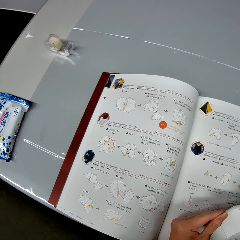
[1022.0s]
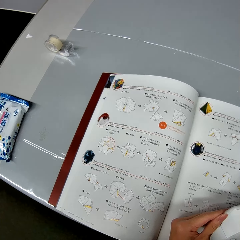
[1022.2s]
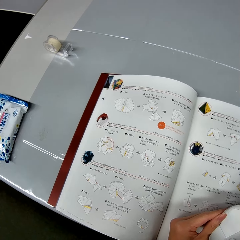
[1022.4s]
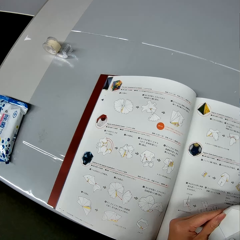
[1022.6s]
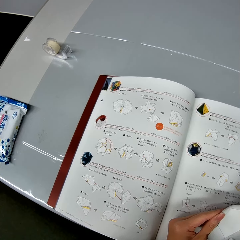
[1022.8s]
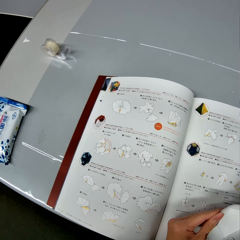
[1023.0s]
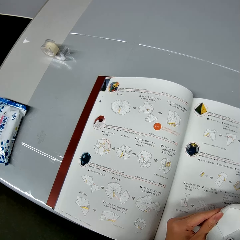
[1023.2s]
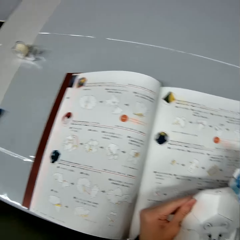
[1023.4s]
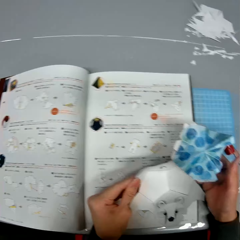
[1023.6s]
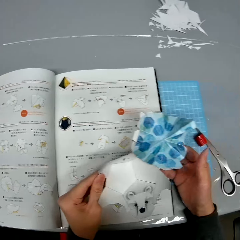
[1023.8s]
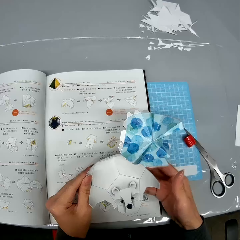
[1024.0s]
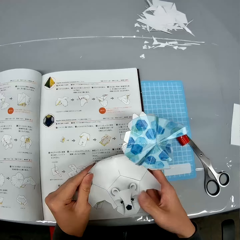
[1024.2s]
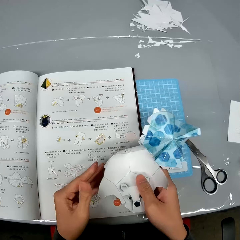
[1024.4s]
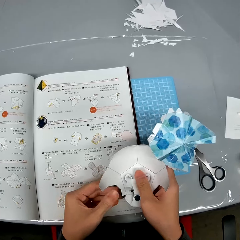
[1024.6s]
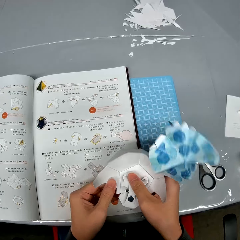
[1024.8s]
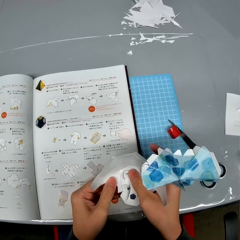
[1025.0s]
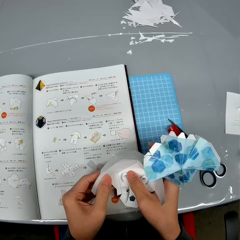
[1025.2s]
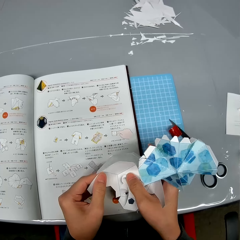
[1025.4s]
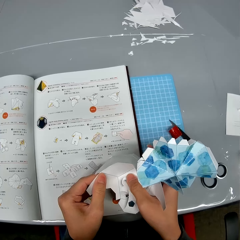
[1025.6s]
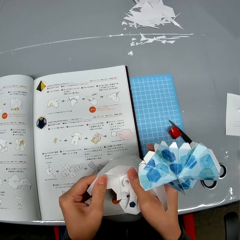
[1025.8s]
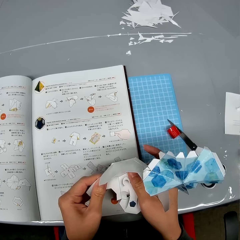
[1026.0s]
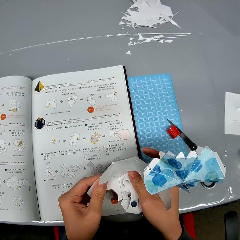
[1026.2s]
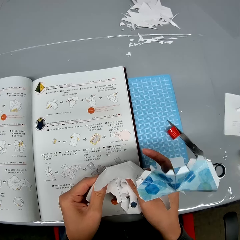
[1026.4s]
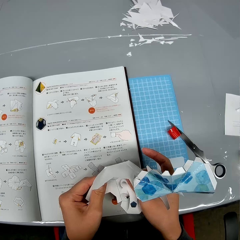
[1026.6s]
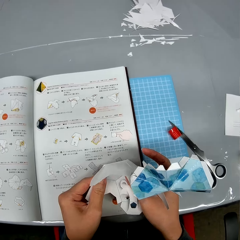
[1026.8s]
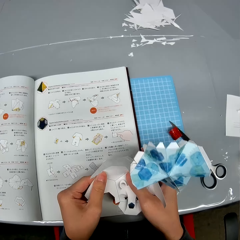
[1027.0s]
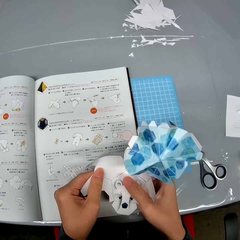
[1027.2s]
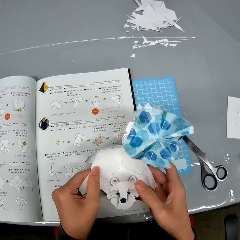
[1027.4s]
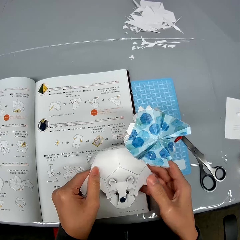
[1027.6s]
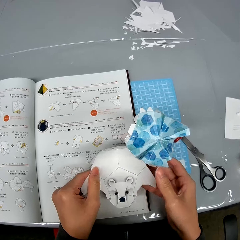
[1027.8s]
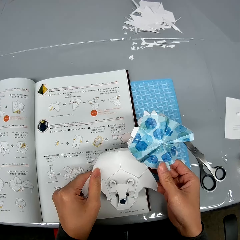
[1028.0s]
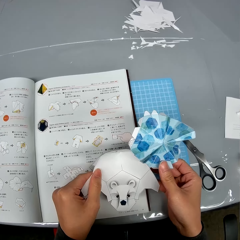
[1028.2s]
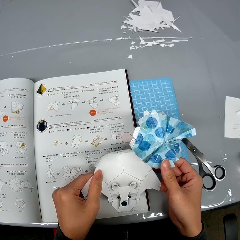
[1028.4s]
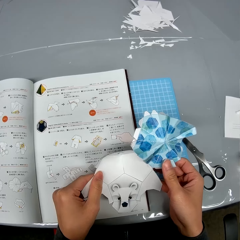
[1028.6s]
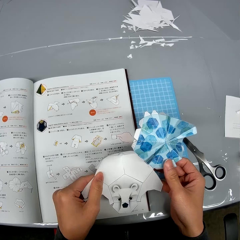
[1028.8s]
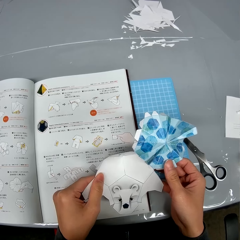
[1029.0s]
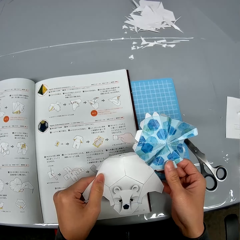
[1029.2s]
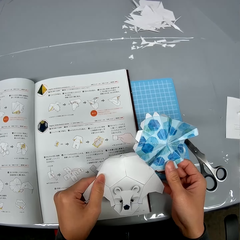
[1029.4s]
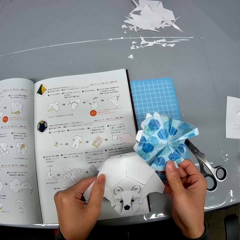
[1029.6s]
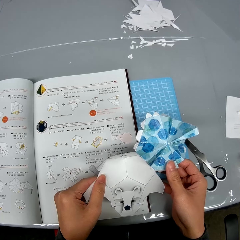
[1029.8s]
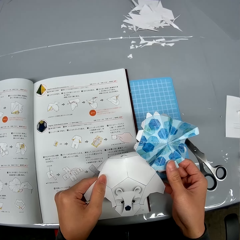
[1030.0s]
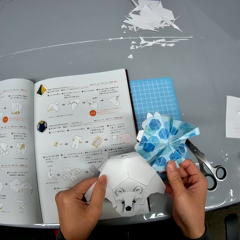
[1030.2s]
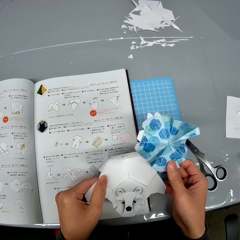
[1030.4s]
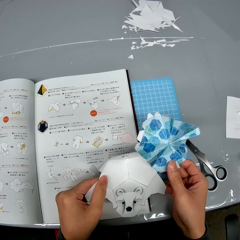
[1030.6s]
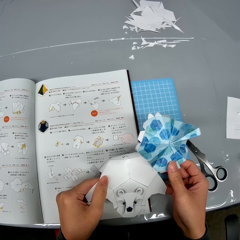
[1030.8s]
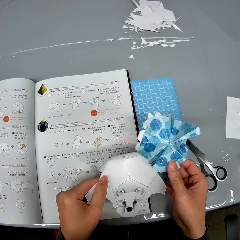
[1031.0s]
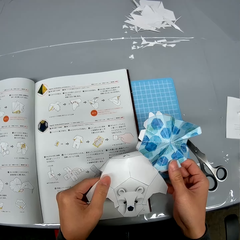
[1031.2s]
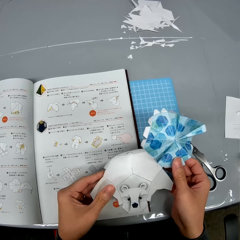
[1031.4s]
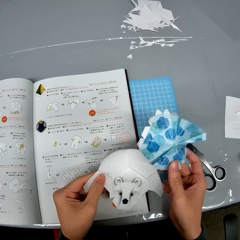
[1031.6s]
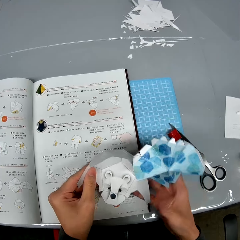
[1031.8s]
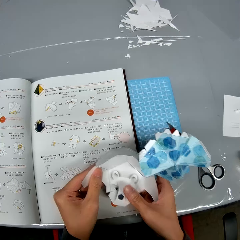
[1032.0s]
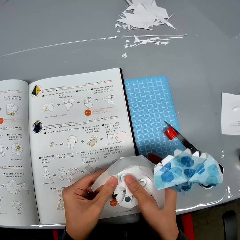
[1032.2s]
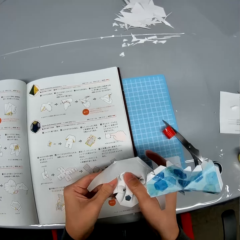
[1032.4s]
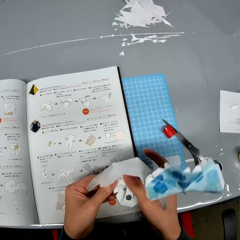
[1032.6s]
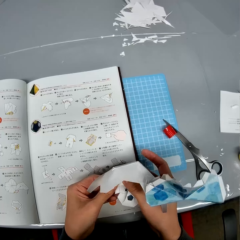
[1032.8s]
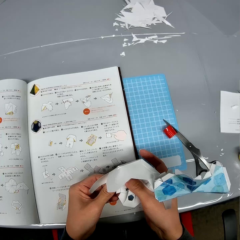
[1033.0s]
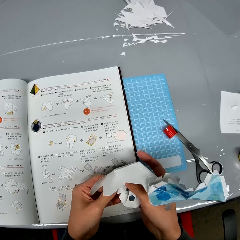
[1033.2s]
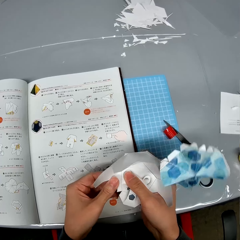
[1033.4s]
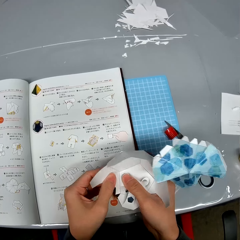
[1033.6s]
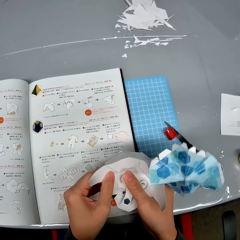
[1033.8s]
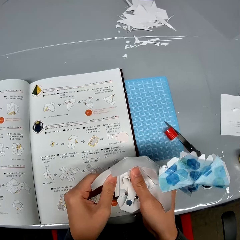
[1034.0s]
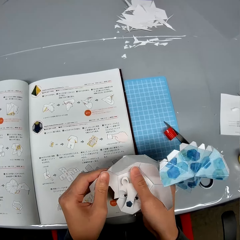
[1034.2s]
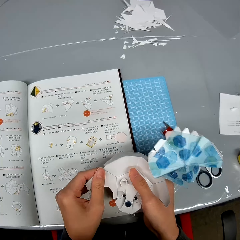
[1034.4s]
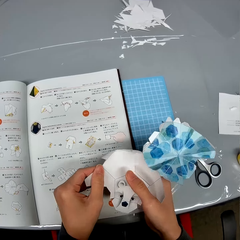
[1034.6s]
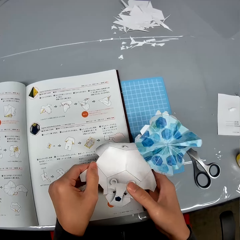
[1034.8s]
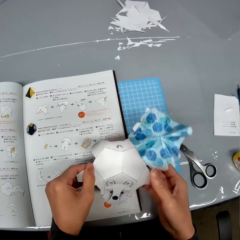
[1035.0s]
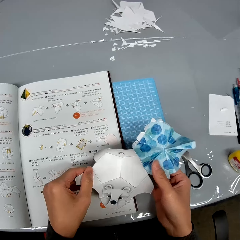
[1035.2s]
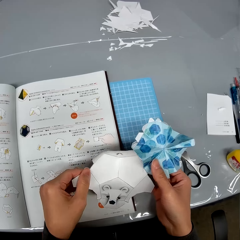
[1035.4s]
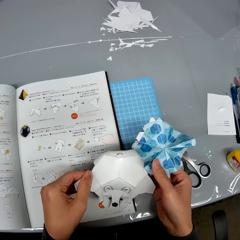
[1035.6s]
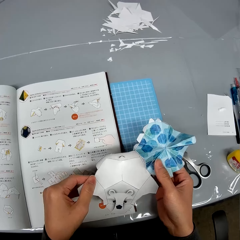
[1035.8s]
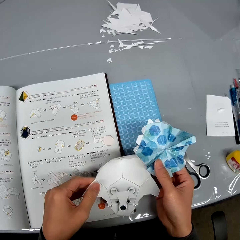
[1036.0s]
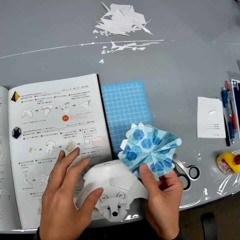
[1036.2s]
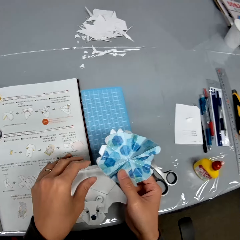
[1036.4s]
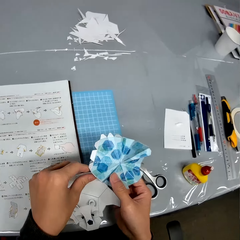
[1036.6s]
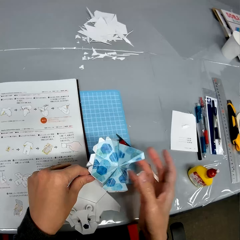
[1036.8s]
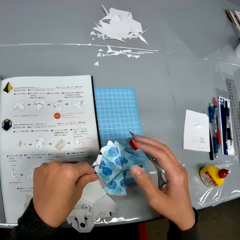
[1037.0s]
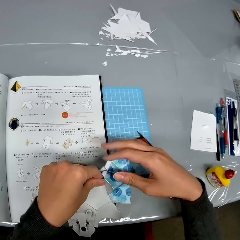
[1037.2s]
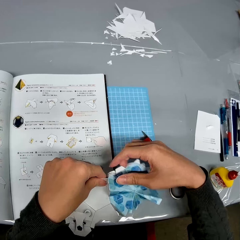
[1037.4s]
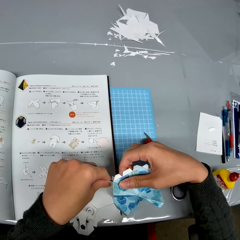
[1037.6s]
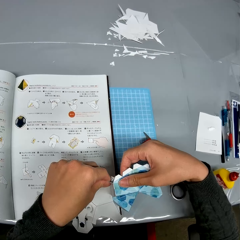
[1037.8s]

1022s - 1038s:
The camera wearer touches the paper craft.

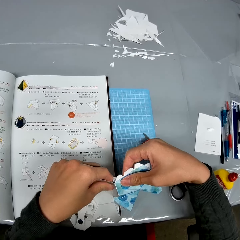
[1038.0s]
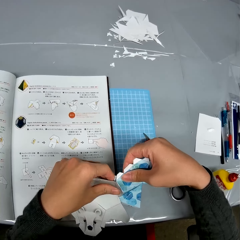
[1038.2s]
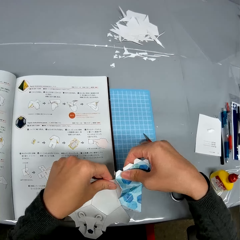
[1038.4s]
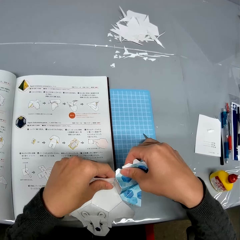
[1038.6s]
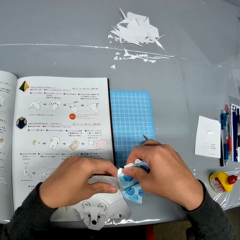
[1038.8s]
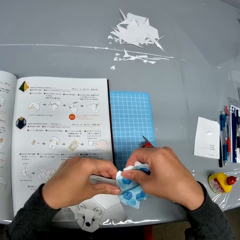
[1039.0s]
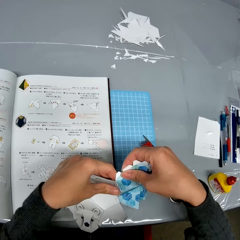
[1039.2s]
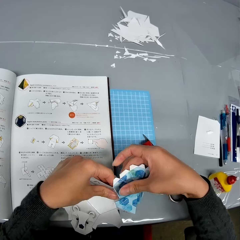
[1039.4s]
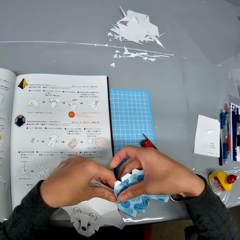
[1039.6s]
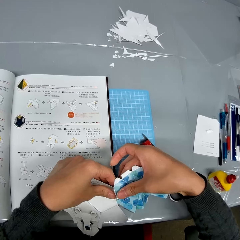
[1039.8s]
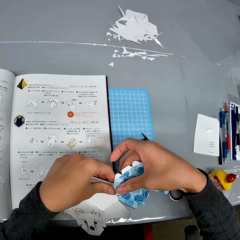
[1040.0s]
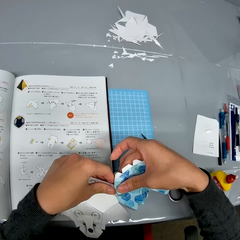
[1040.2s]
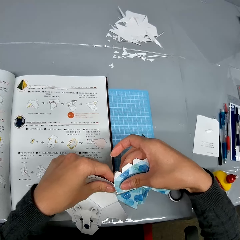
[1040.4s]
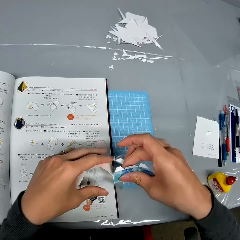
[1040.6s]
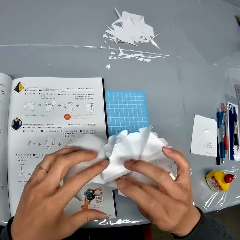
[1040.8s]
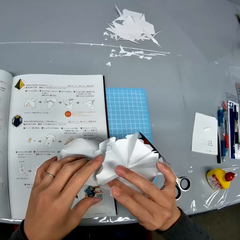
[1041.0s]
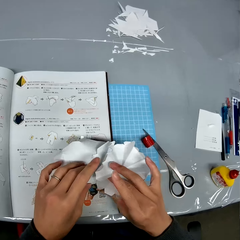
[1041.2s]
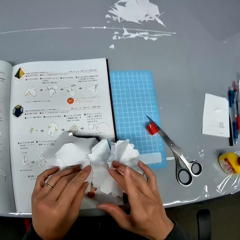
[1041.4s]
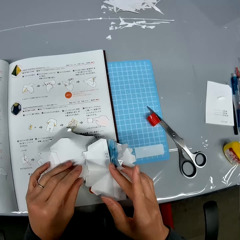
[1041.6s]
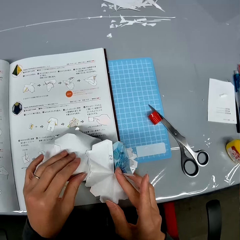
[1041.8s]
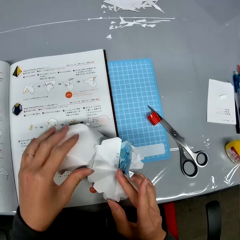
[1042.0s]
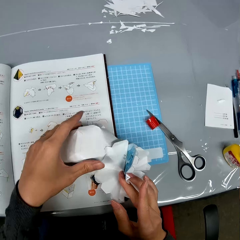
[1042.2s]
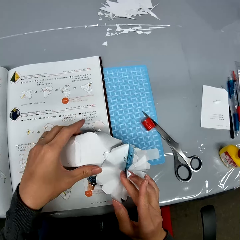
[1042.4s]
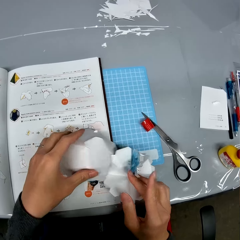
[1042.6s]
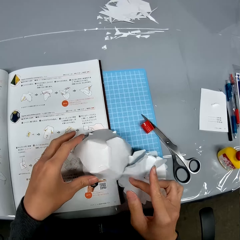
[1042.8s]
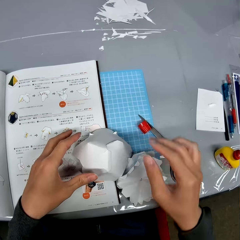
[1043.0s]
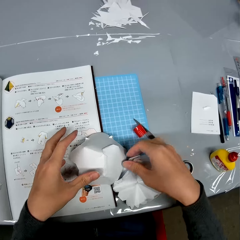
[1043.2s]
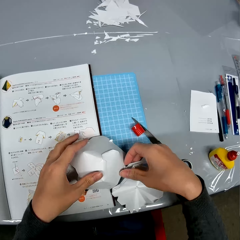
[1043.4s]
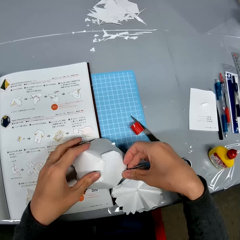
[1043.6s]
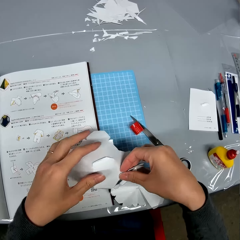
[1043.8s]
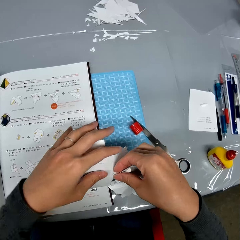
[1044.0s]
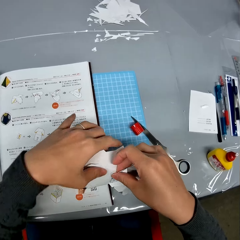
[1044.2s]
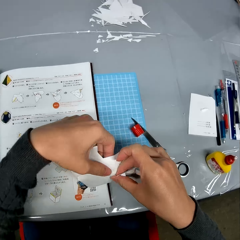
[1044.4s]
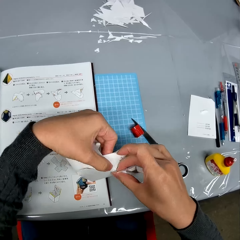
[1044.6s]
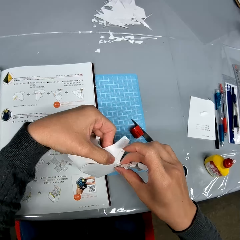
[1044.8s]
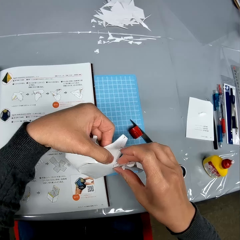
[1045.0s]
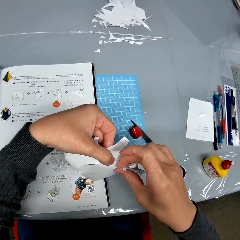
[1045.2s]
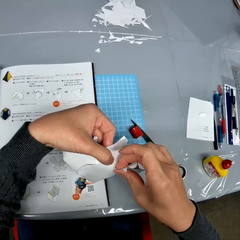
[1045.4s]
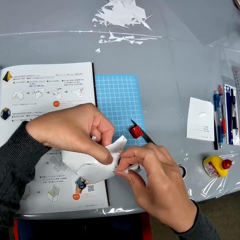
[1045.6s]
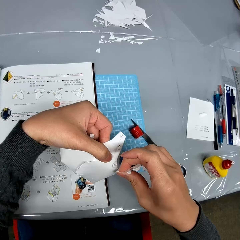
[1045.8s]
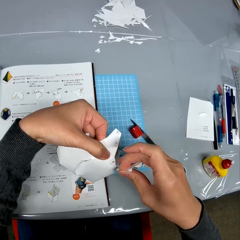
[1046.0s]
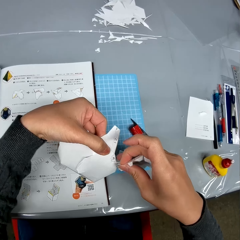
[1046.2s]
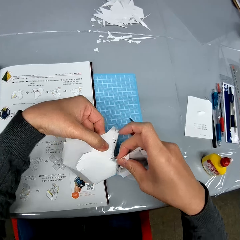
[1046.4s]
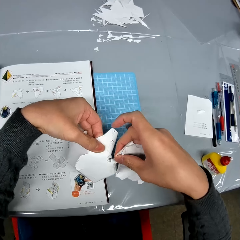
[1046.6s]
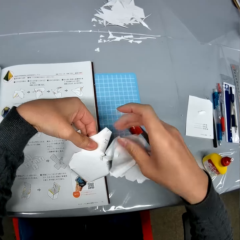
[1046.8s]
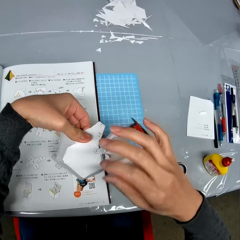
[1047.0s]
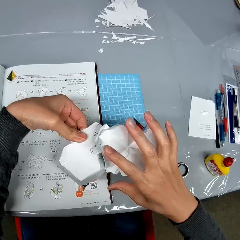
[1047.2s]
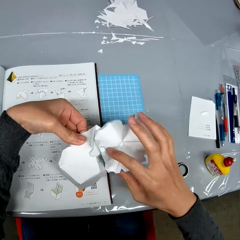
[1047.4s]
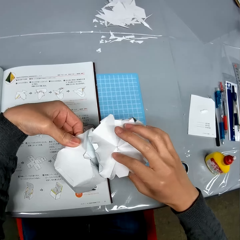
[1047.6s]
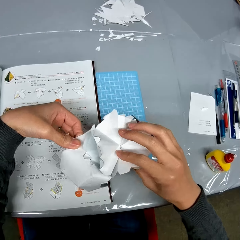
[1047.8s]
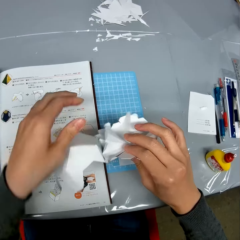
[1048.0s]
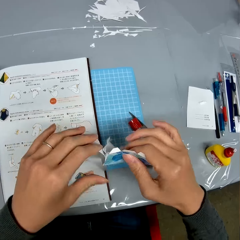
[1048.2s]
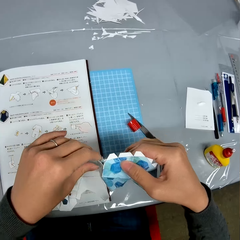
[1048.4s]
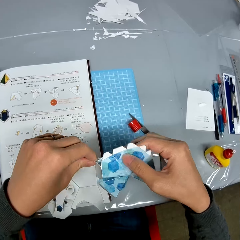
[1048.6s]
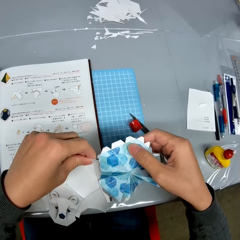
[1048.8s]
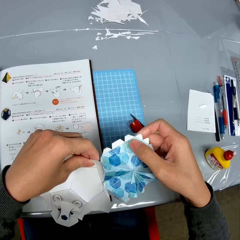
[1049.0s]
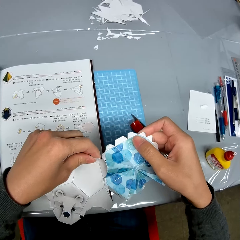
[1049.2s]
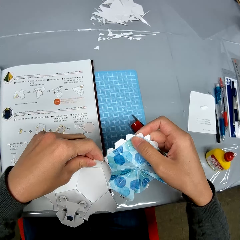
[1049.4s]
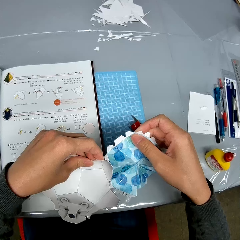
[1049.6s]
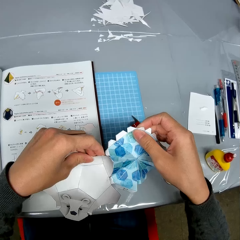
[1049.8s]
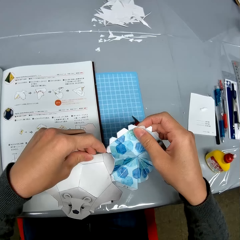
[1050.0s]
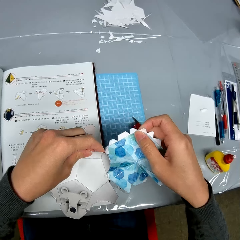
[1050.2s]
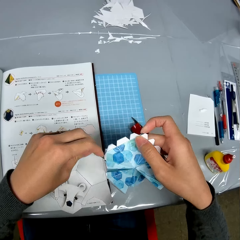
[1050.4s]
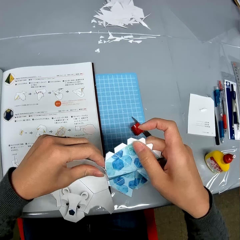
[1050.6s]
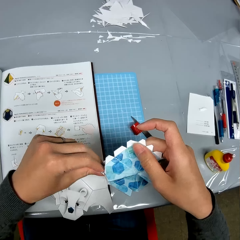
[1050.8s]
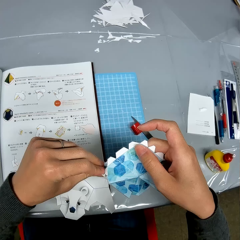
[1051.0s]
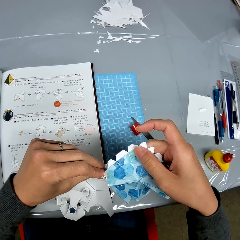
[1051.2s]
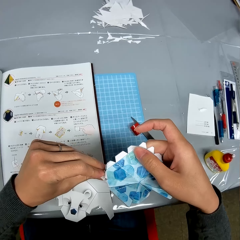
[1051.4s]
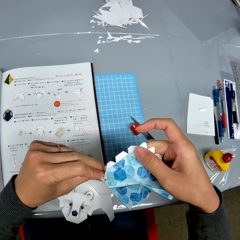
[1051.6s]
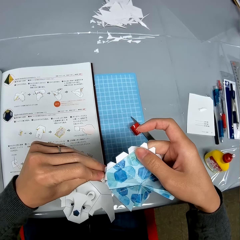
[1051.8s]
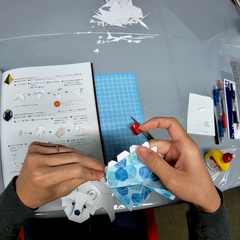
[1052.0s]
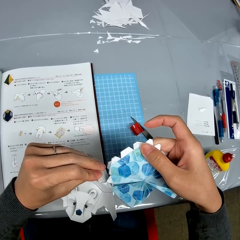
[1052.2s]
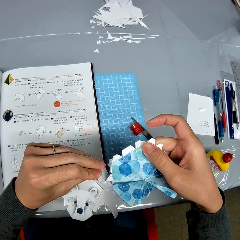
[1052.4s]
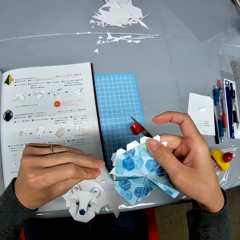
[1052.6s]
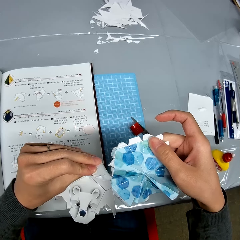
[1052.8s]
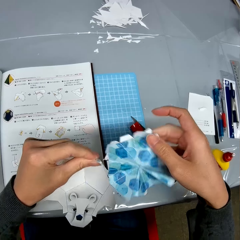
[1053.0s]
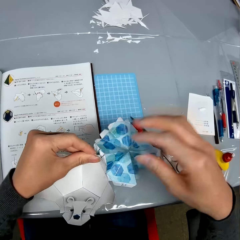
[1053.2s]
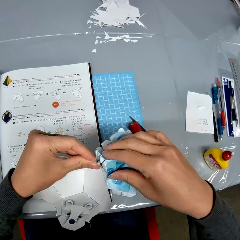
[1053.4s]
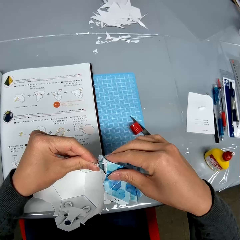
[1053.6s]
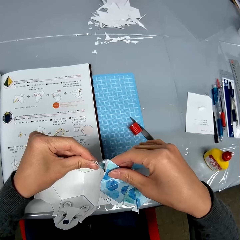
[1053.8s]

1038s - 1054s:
The camera wearer places the pieces of paper craft on the paper craft chart on the table with his hands. He turns the paper craft. He uncouples the pieces of paper craft with his hands. He fixes the paper craft. He turns the paper craft. He removes the paper craft pieces.
